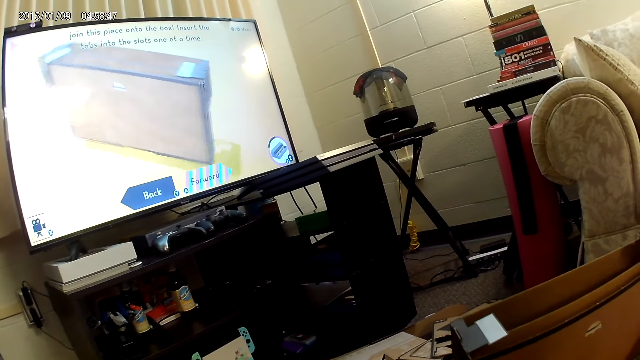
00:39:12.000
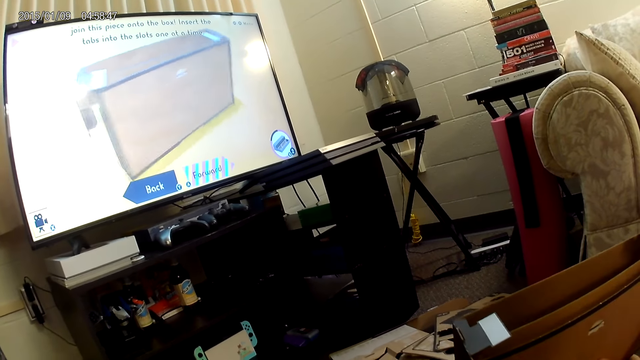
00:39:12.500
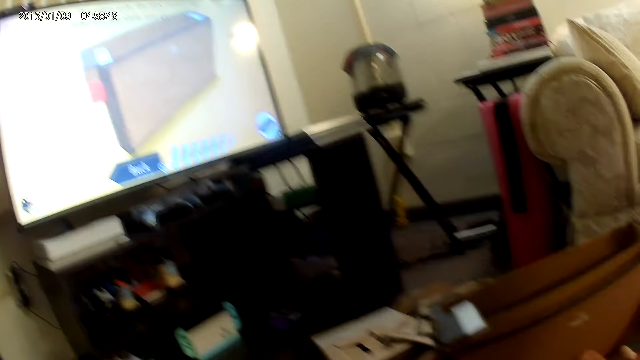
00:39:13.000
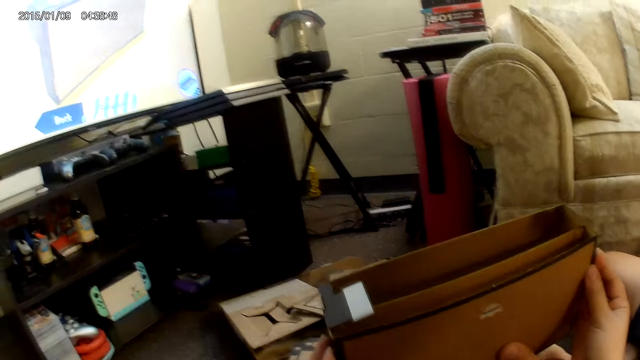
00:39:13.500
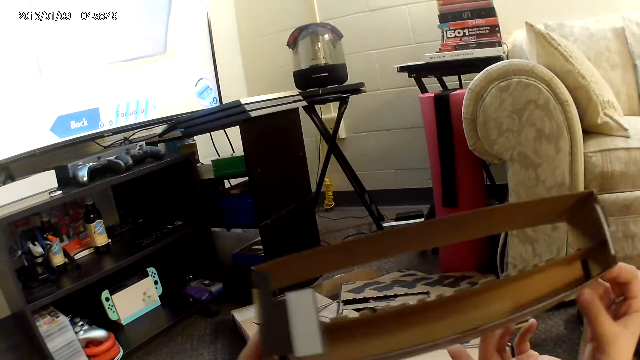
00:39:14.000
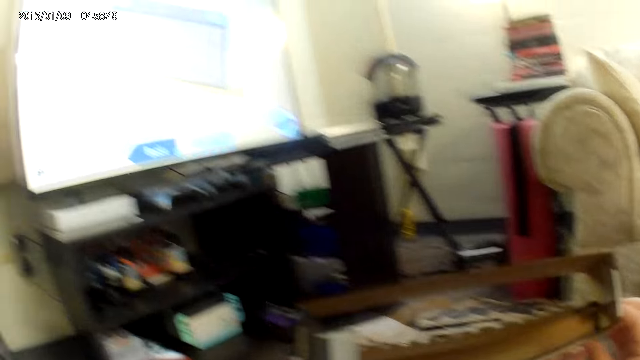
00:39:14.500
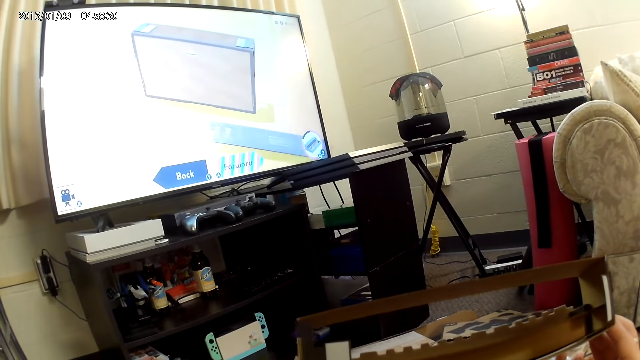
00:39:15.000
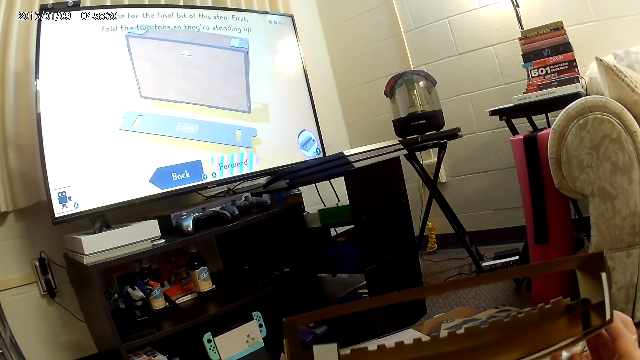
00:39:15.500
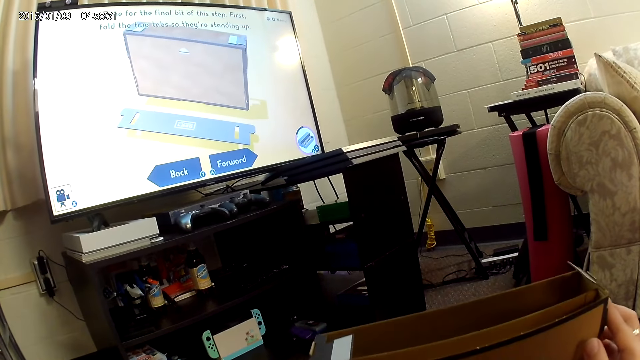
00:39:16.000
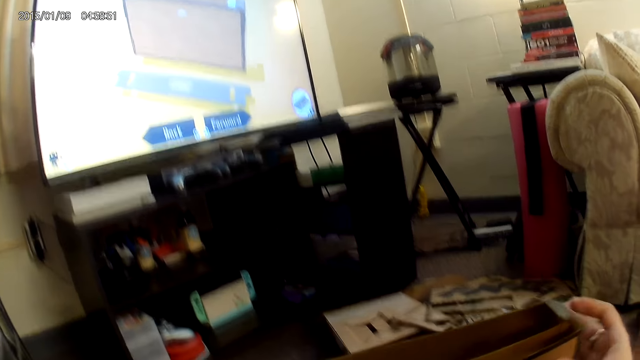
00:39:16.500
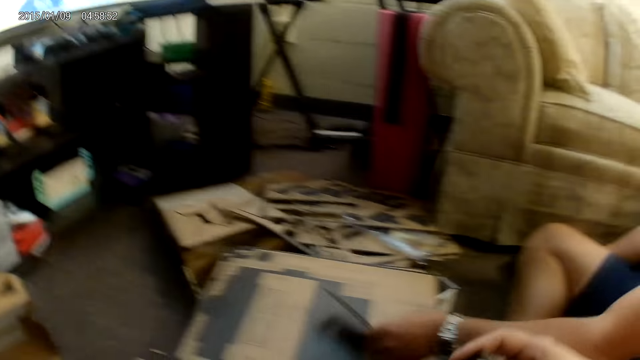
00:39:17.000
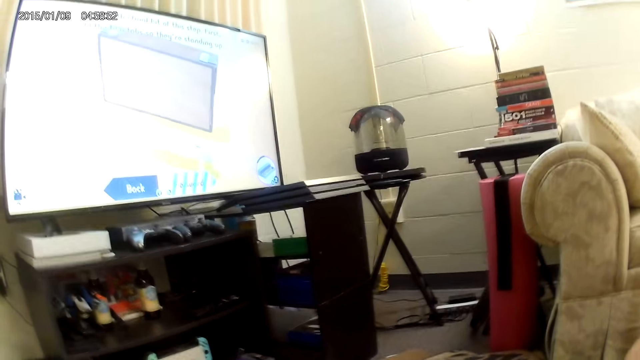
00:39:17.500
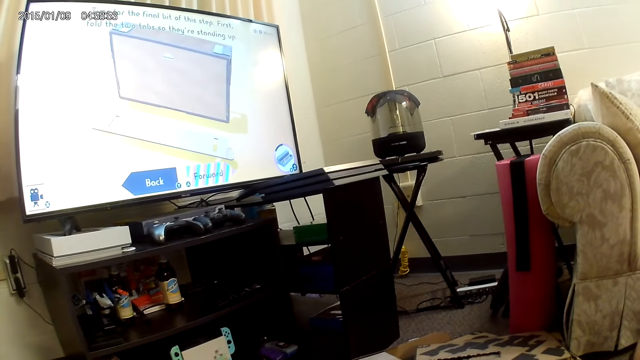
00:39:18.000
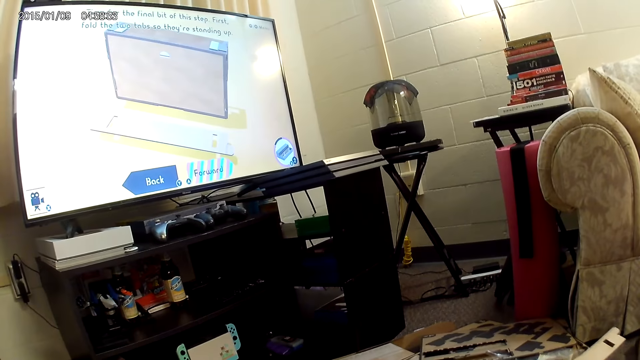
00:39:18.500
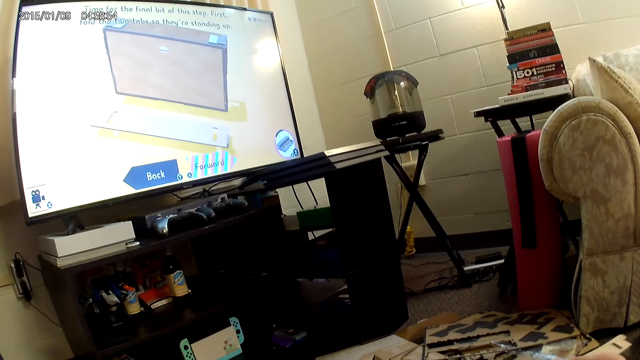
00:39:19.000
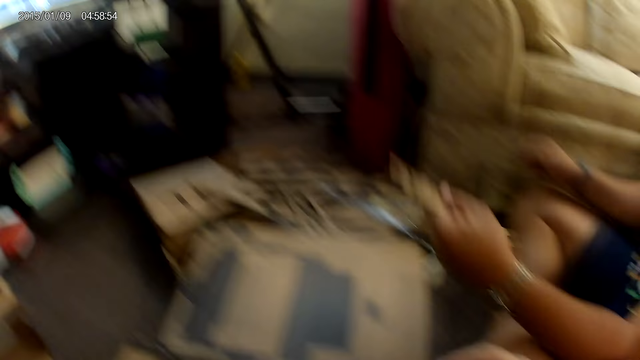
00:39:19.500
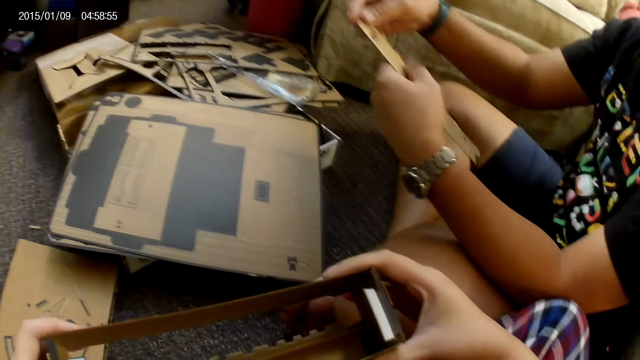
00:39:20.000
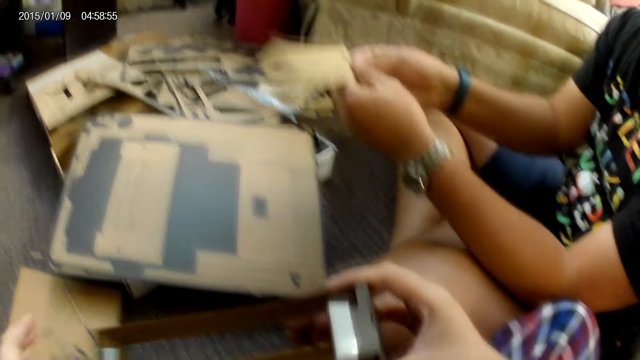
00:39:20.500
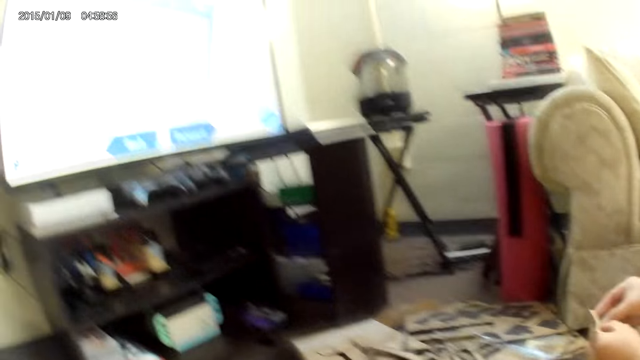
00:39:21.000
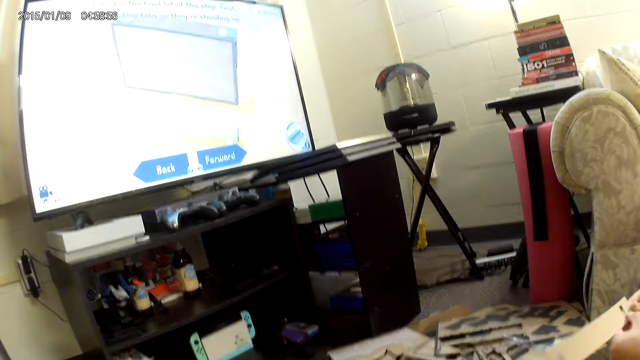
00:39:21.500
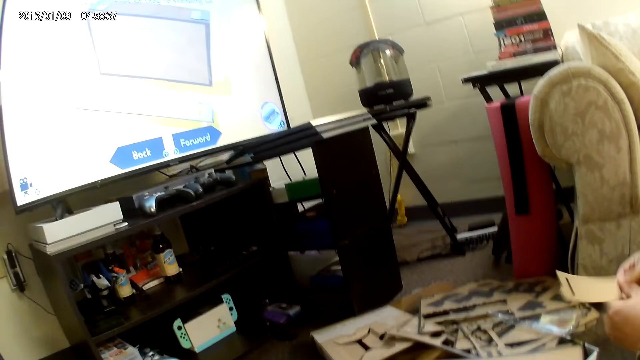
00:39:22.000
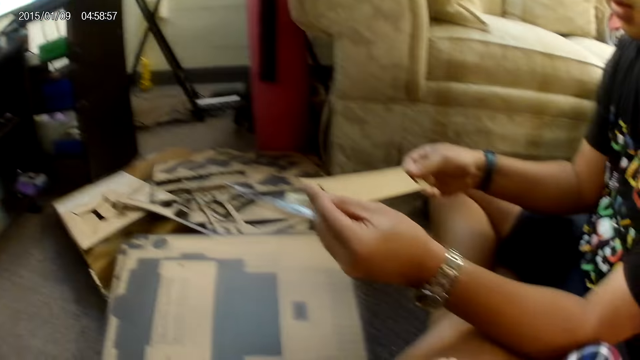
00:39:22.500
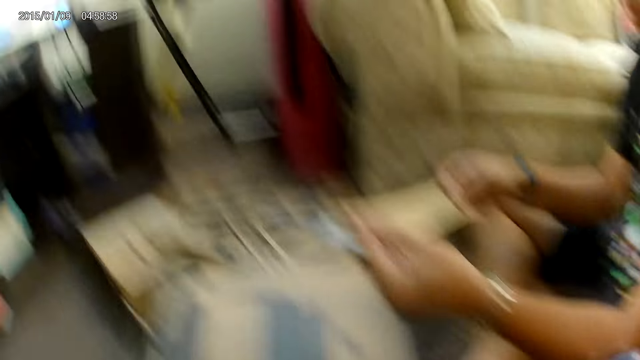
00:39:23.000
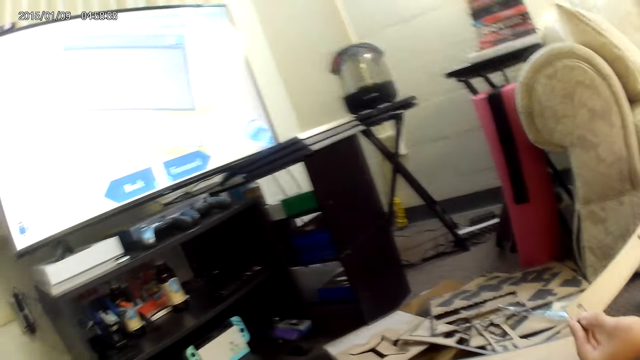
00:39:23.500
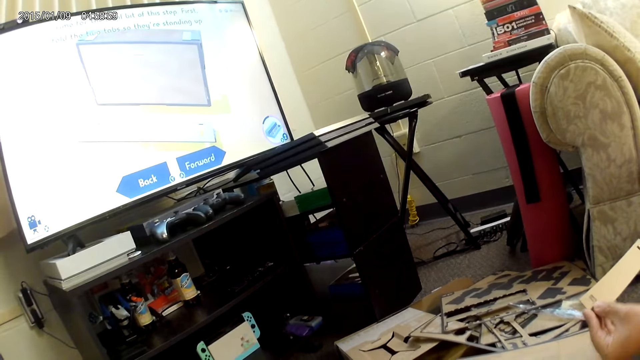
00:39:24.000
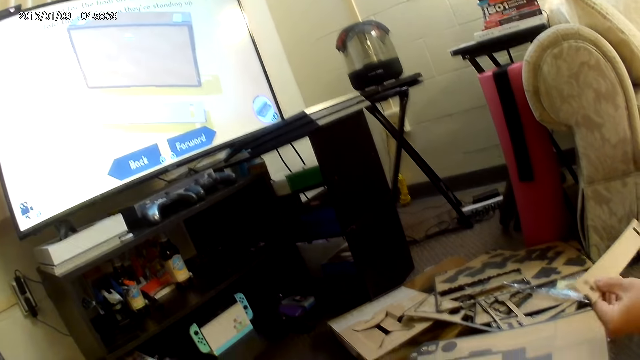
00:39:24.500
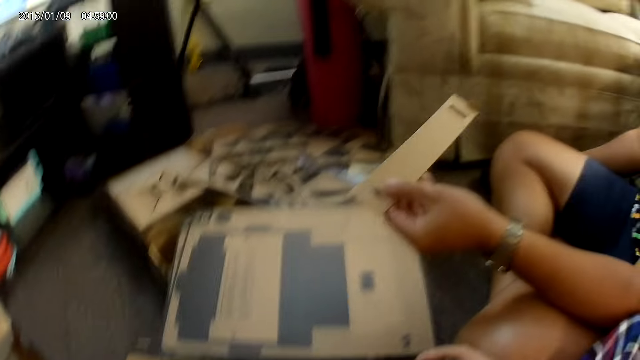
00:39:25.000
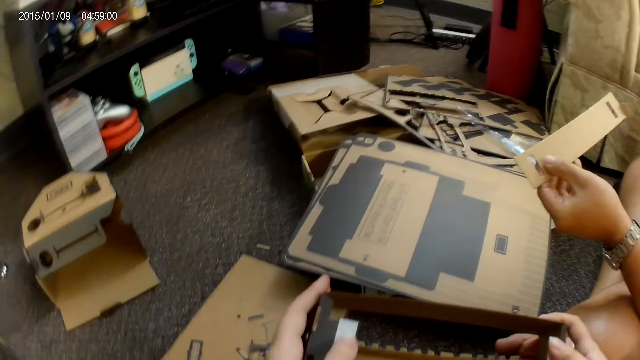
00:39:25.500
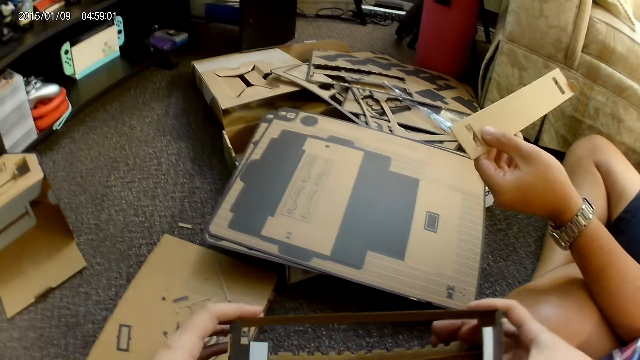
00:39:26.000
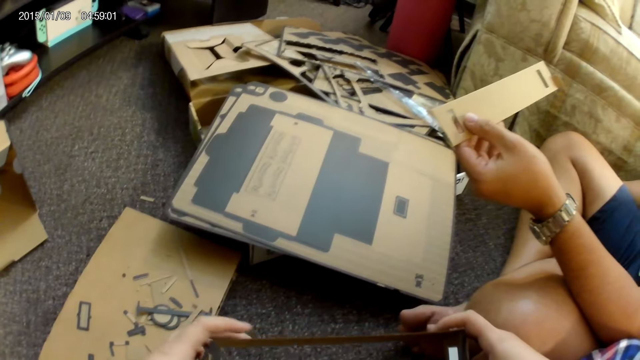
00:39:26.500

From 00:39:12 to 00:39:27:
The camera wearer carries the cardboard with both hands. A man picks up the cardboard from a stack of cardboards with both hands. He holds the cardboard with both hands. He adjusts the cardboard with both hands.

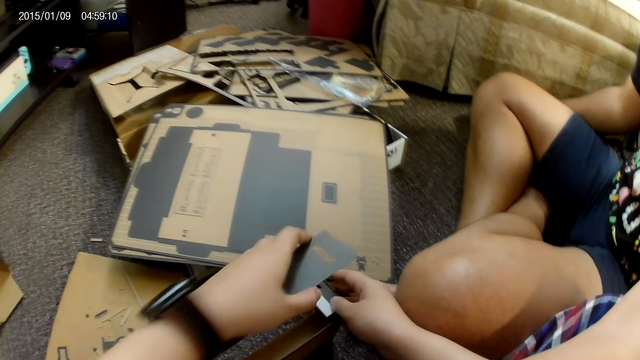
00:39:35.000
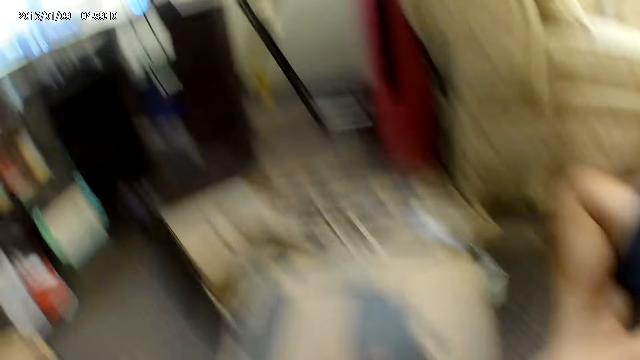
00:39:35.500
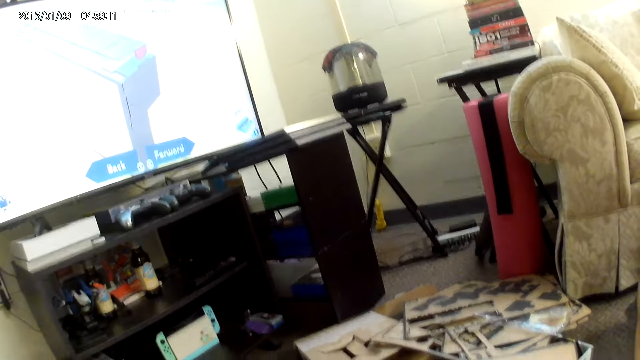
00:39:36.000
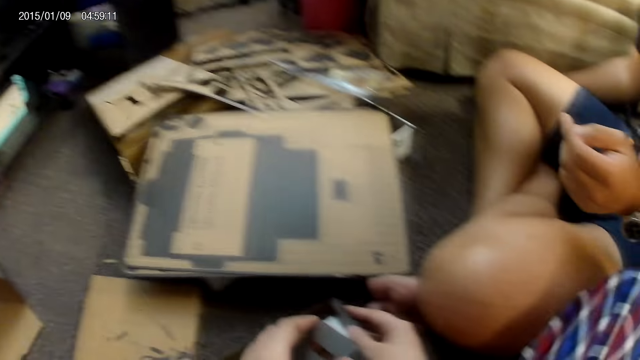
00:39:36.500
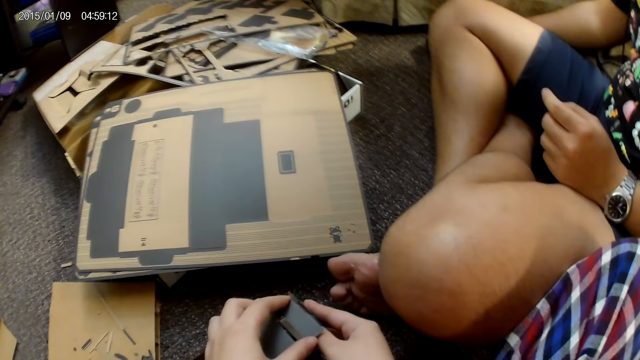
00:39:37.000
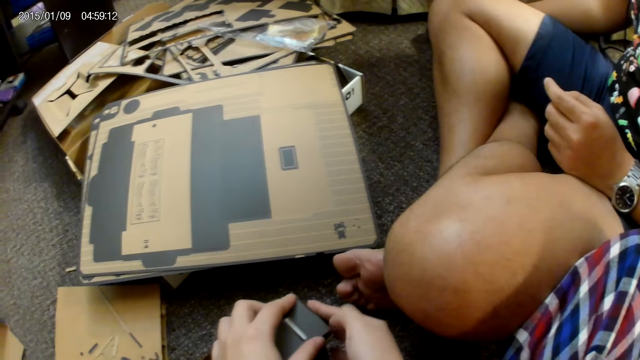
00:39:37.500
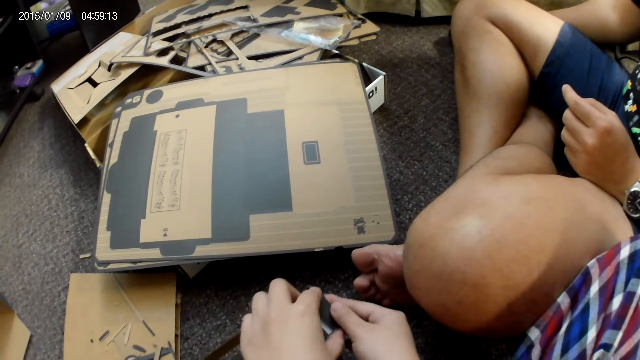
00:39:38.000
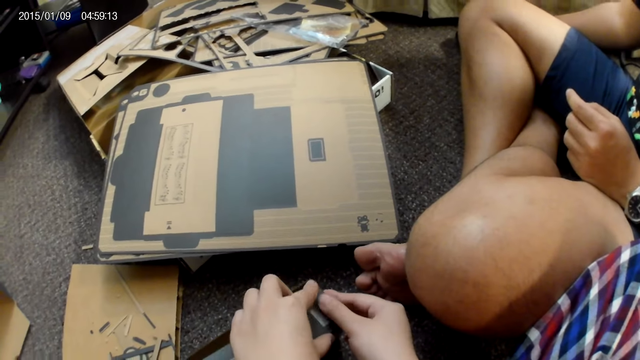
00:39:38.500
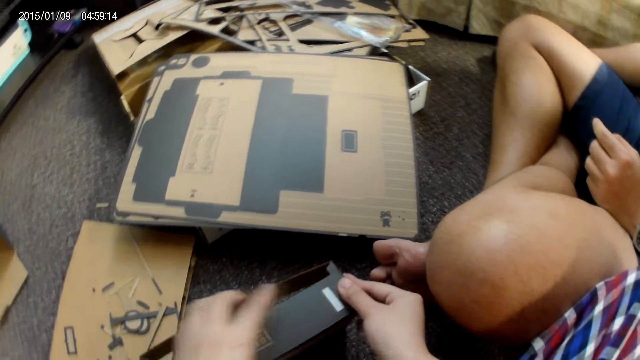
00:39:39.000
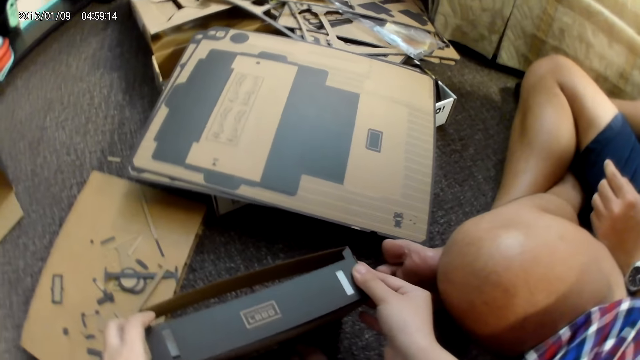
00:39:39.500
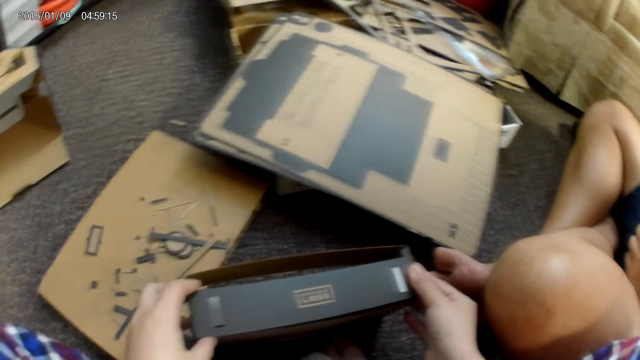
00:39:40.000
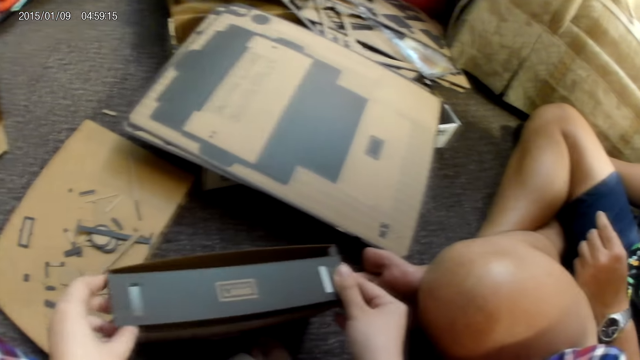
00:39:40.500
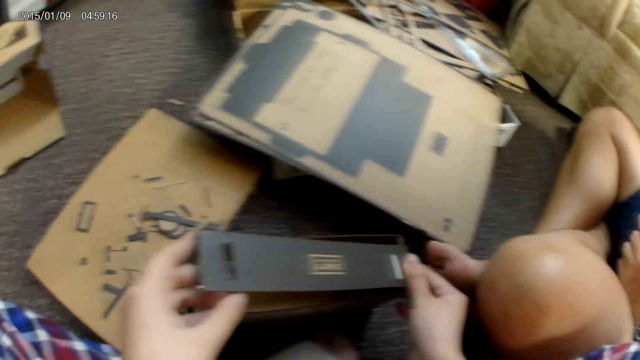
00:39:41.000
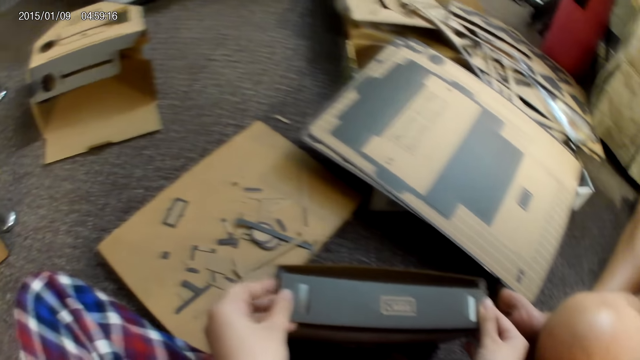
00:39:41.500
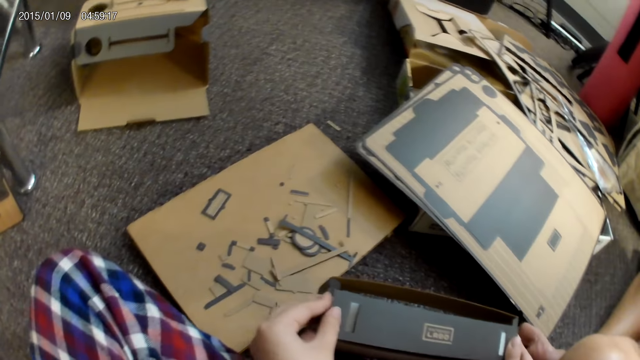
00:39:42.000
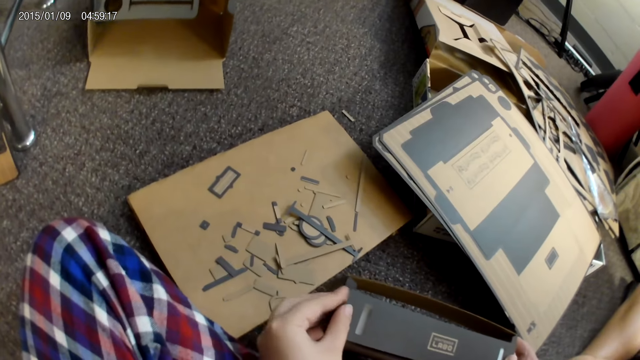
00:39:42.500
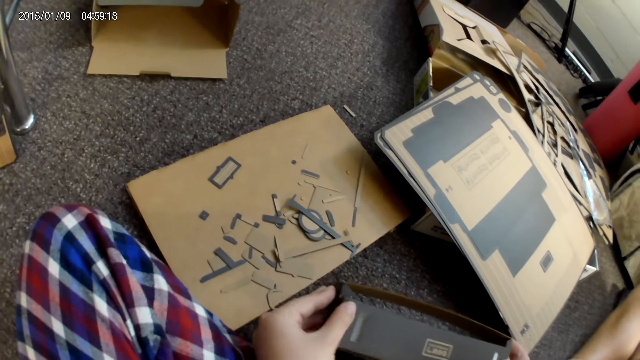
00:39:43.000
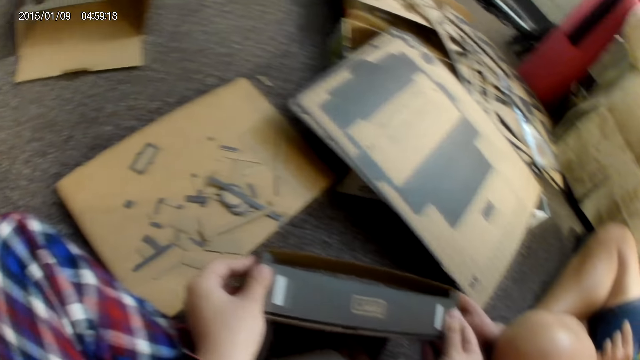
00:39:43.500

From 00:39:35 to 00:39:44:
The camera wearer collects the cardboard from a man with her left hand. She assembles the cardboard construction game with both hands. She attaches the keyboards.
